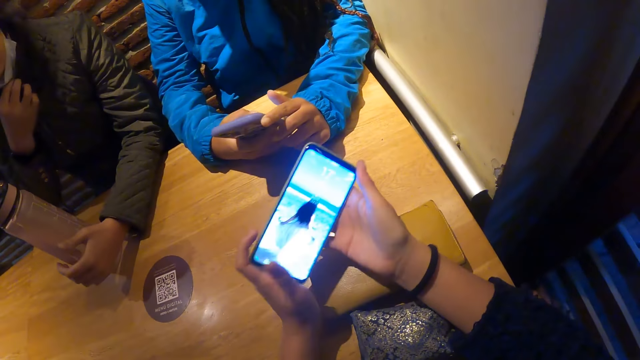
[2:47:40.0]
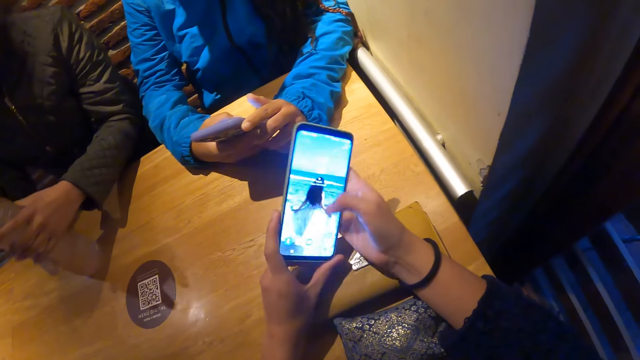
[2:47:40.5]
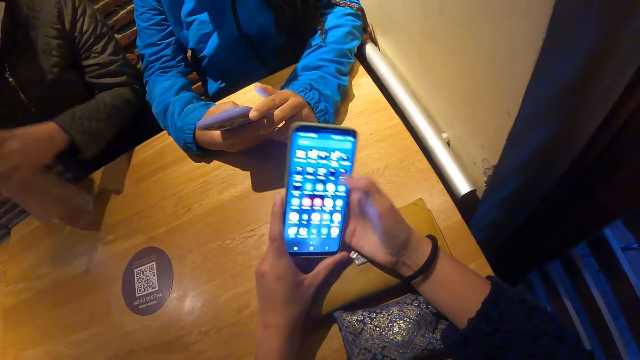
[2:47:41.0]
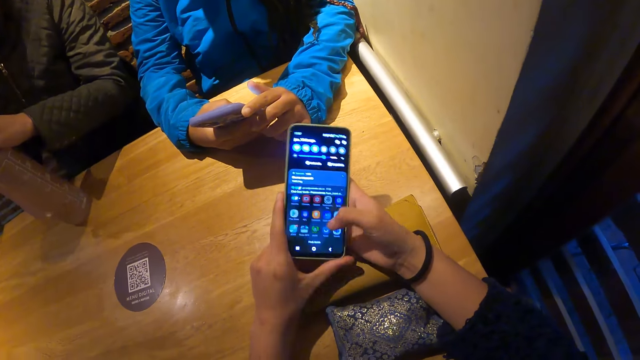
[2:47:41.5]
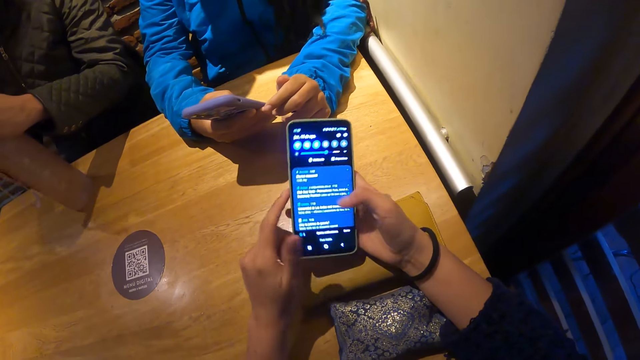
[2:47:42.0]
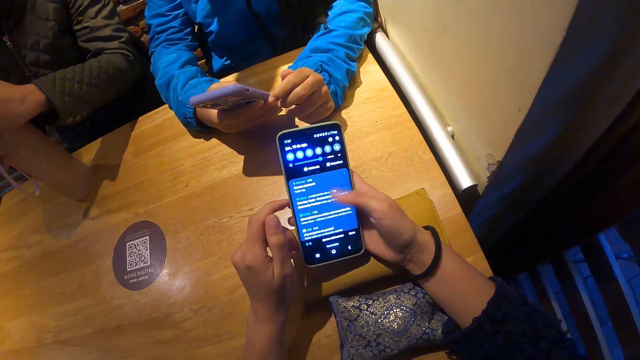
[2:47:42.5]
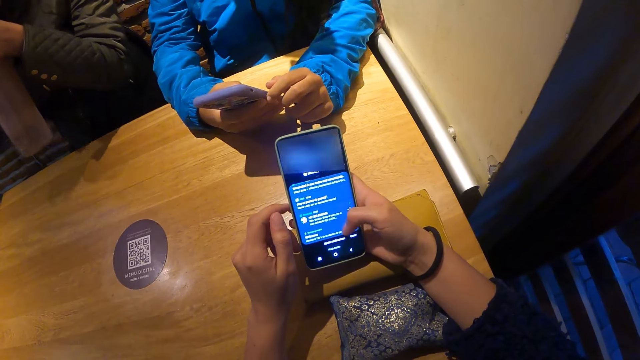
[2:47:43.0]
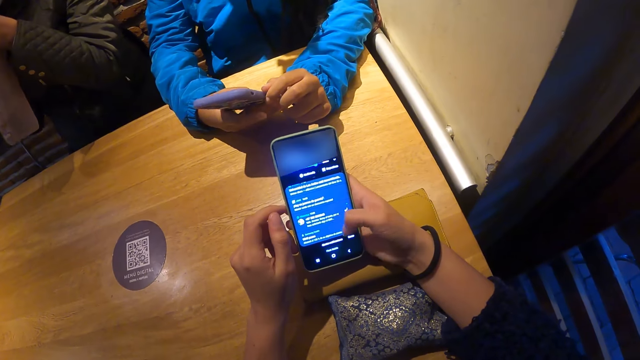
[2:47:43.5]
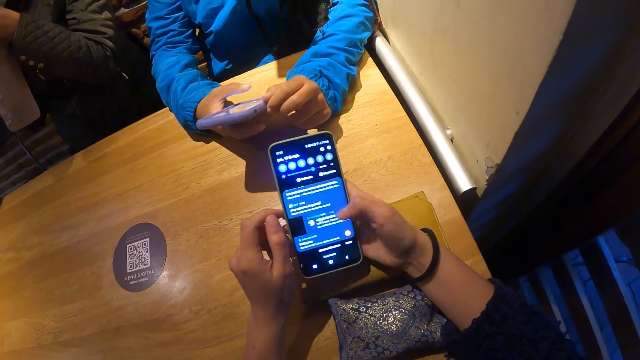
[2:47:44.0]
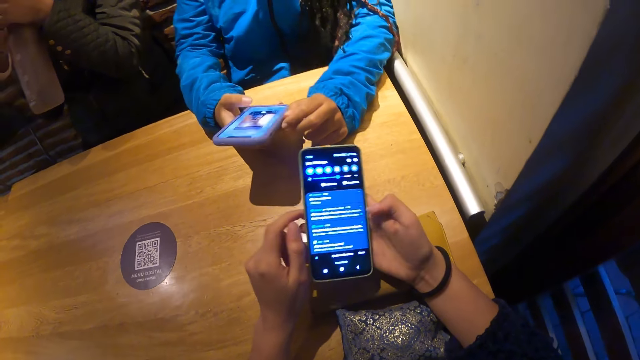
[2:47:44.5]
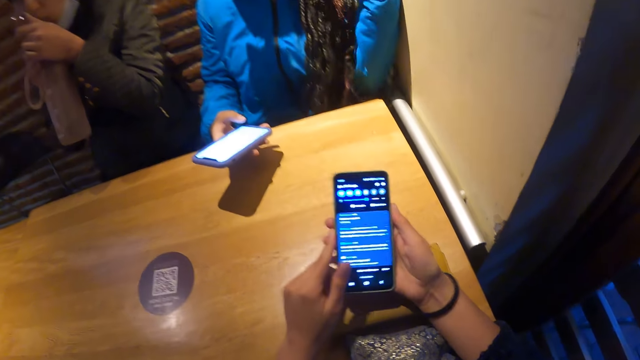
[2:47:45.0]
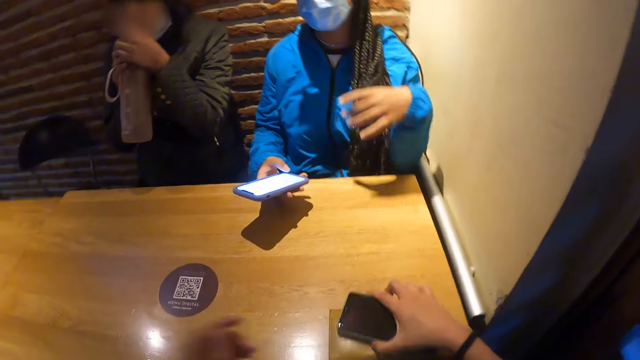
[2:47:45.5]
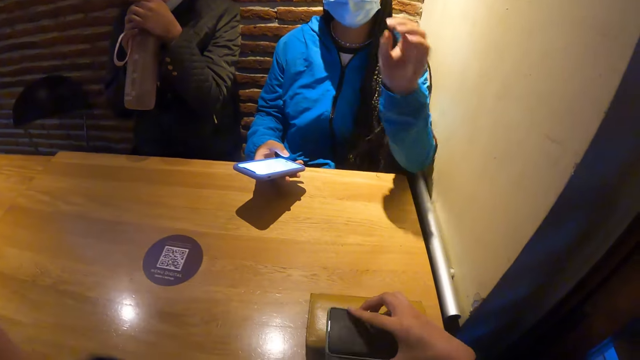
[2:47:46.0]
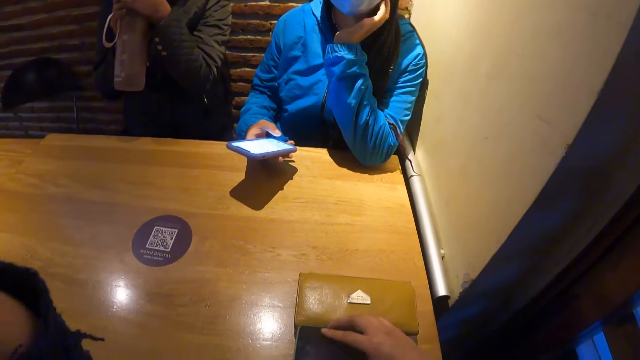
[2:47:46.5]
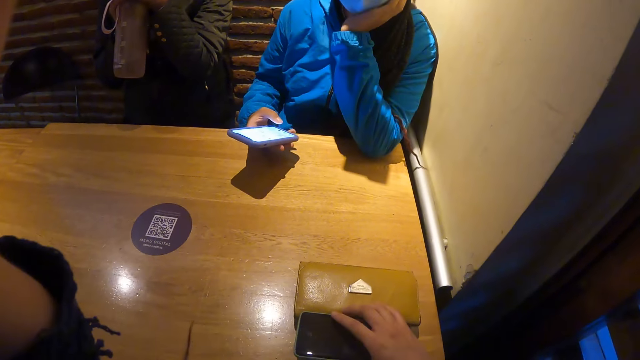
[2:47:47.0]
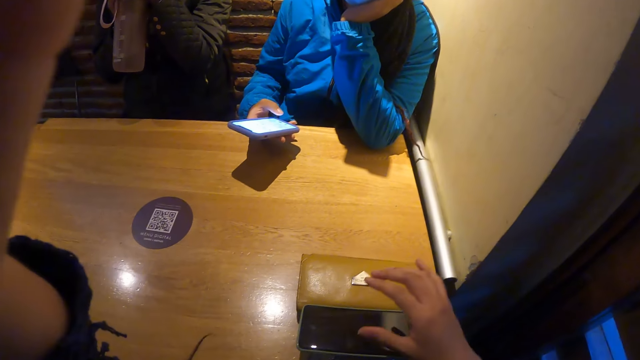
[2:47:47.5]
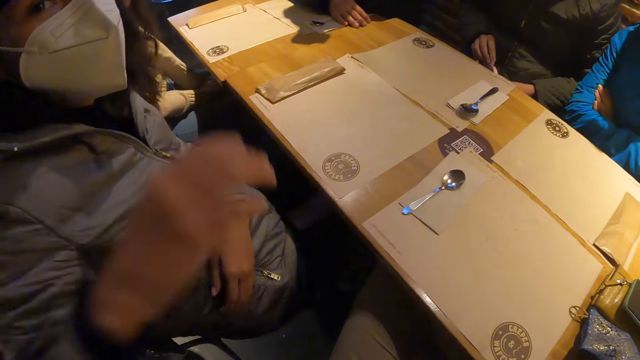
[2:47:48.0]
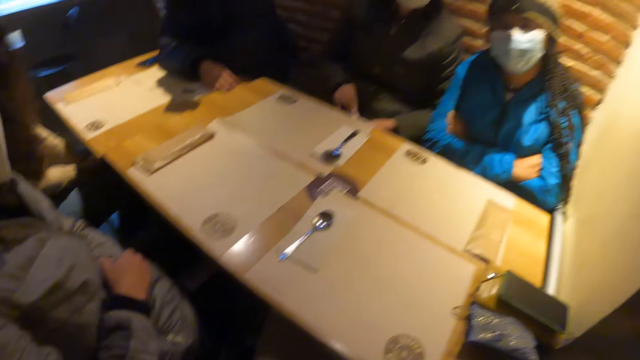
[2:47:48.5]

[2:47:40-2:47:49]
The camera wearer presses the phone with both hands. A woman moves the water bottle on the table with her left hand. She opens the water bottle cap with her left hand. She lifts the water bottle with both hands and drinks from the water bottle with both hands. Another woman touches her hair with her left hand. The camera wearer places the phone on the brown wallet on the table with her right hand. She places the phone on the table with her right hand.

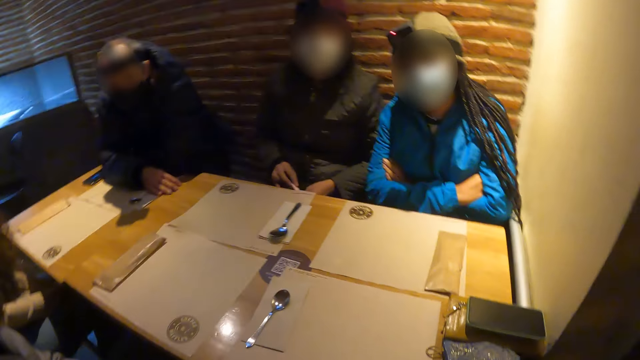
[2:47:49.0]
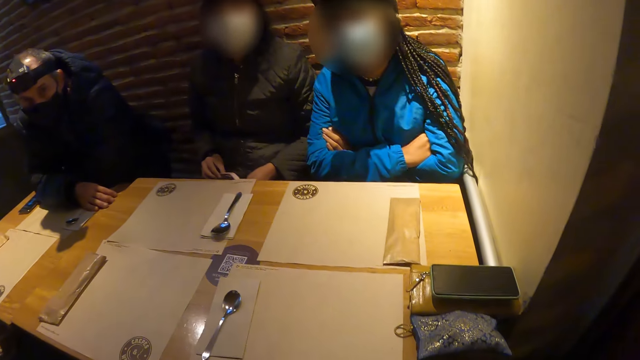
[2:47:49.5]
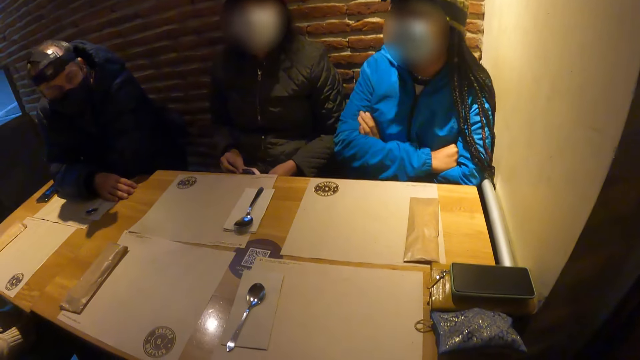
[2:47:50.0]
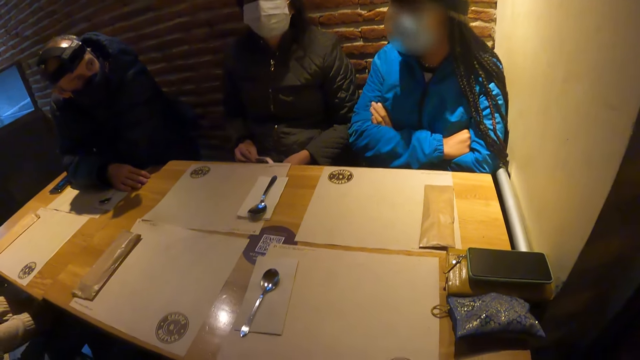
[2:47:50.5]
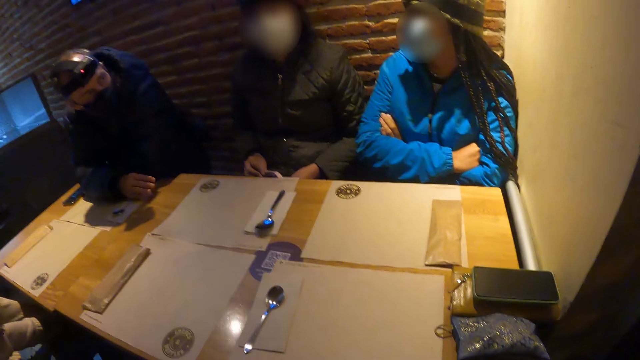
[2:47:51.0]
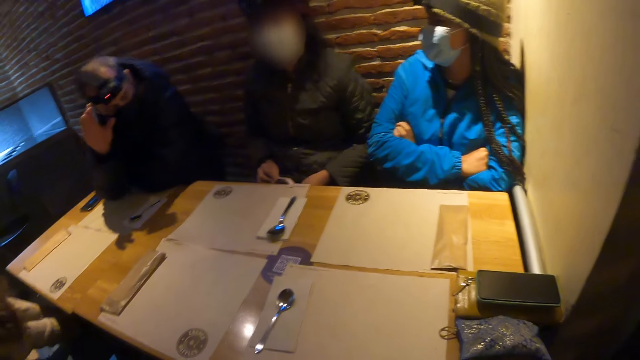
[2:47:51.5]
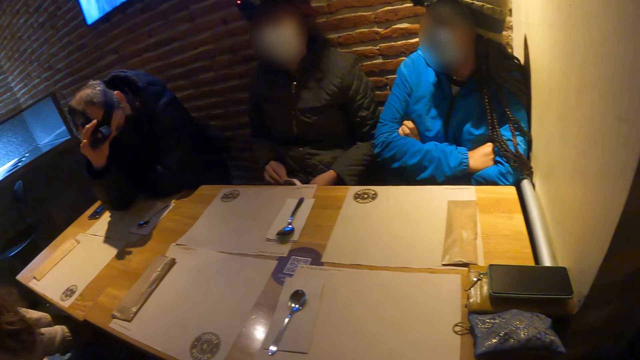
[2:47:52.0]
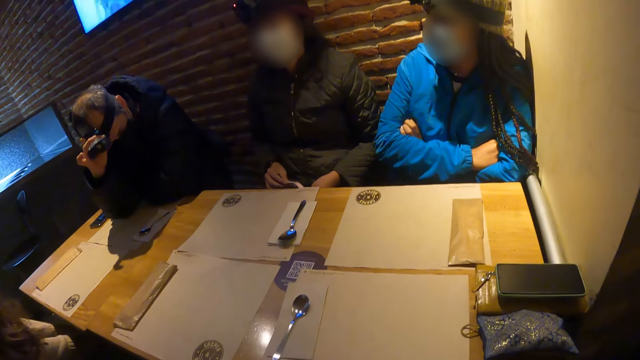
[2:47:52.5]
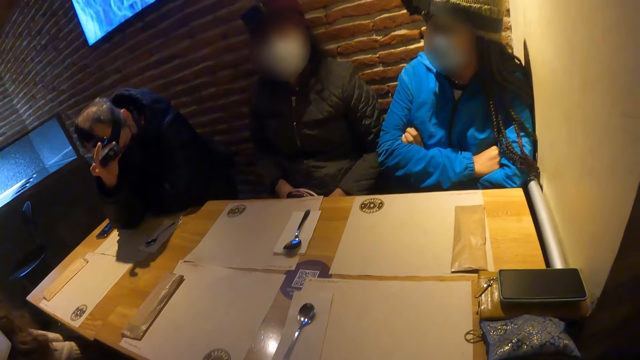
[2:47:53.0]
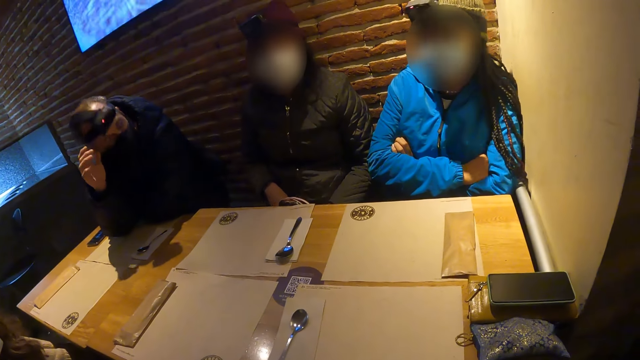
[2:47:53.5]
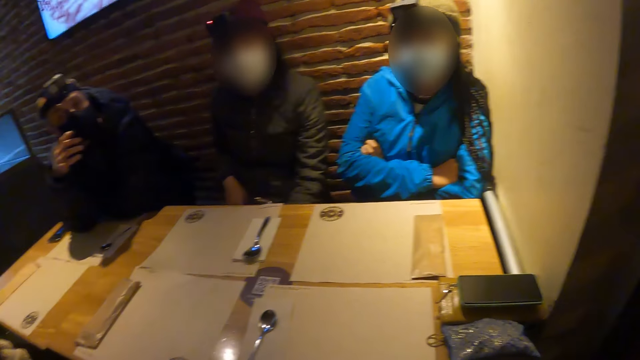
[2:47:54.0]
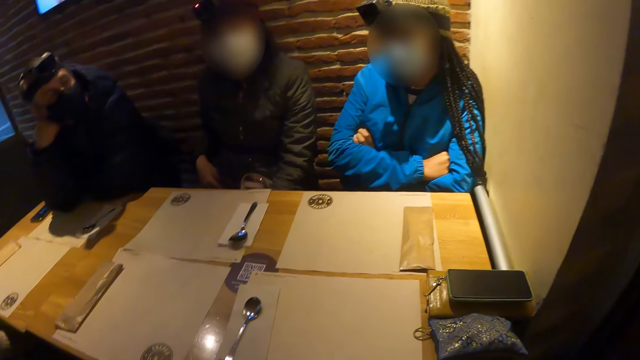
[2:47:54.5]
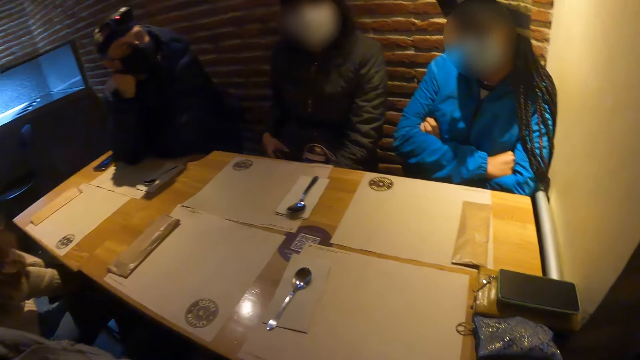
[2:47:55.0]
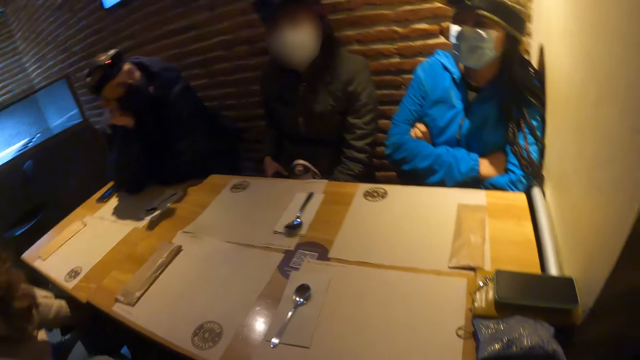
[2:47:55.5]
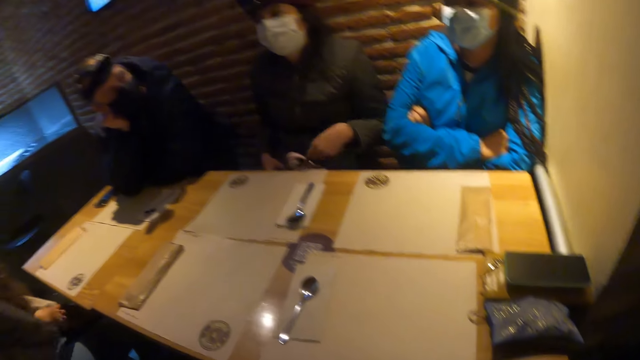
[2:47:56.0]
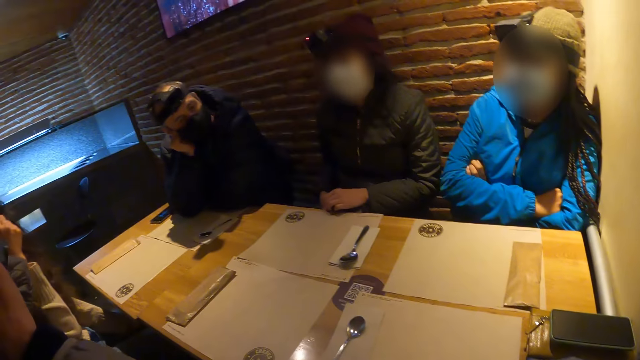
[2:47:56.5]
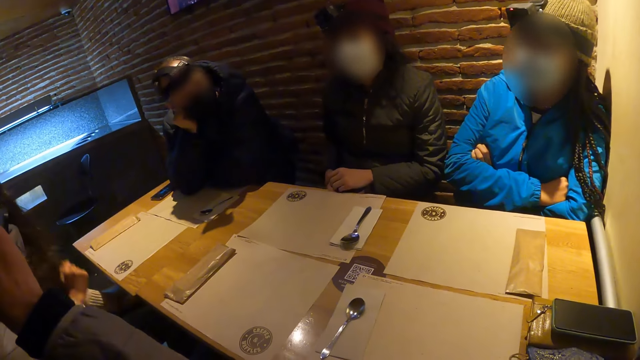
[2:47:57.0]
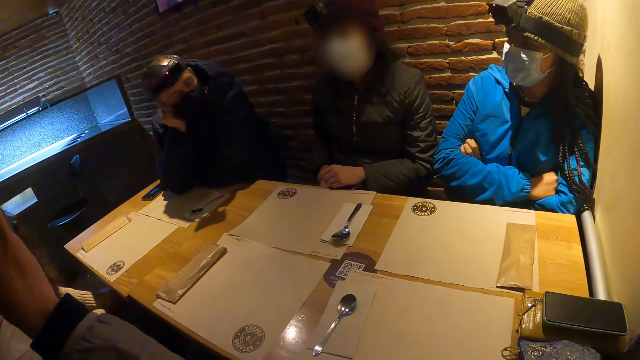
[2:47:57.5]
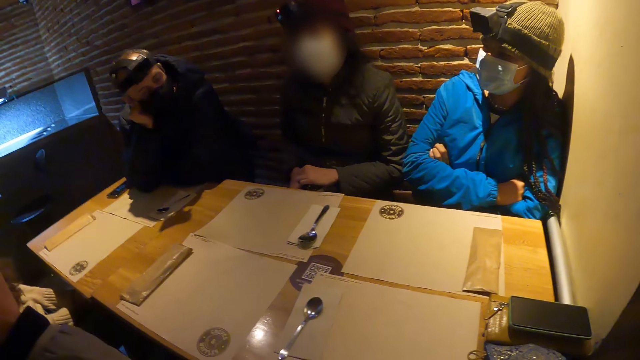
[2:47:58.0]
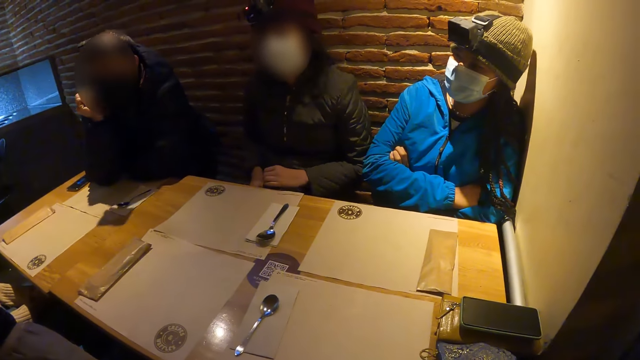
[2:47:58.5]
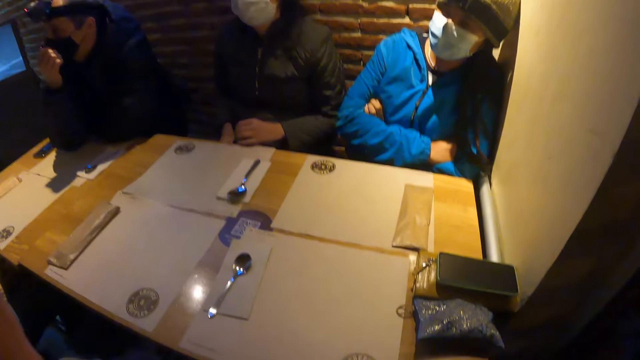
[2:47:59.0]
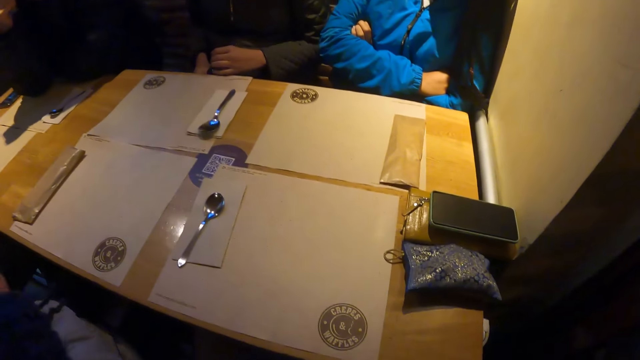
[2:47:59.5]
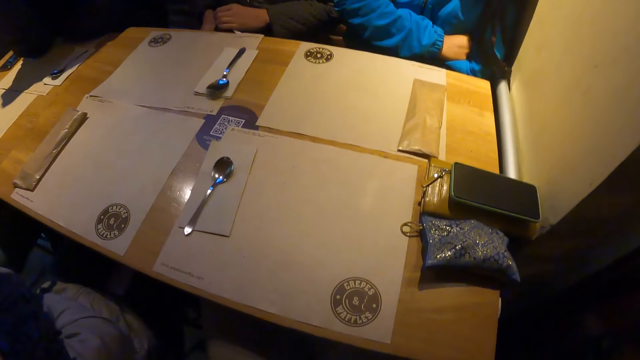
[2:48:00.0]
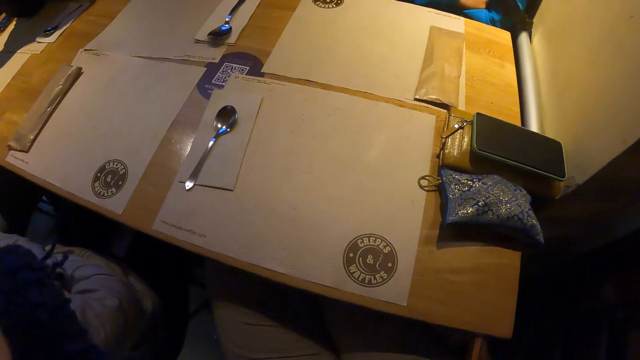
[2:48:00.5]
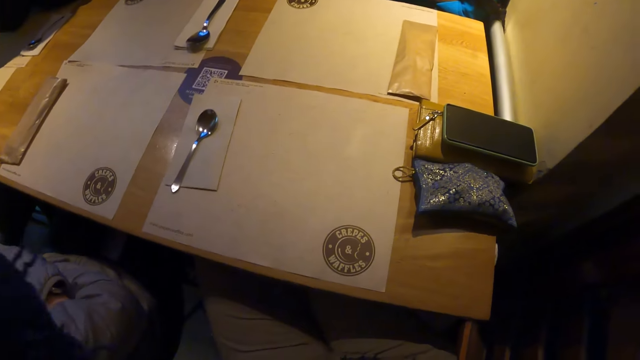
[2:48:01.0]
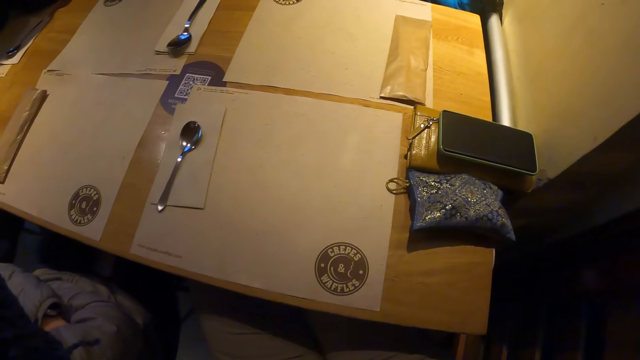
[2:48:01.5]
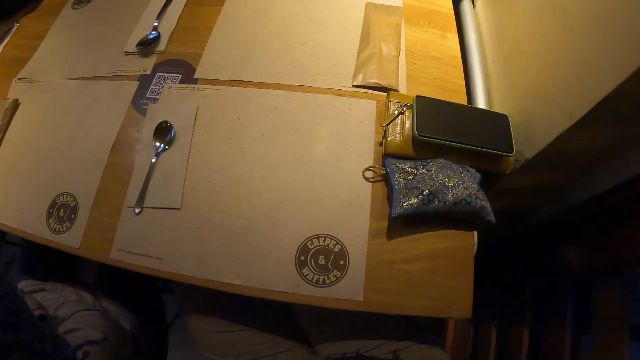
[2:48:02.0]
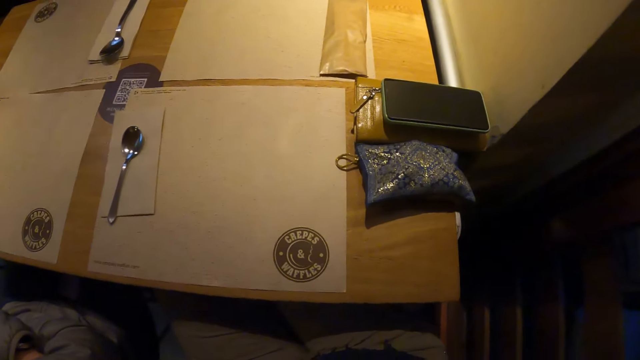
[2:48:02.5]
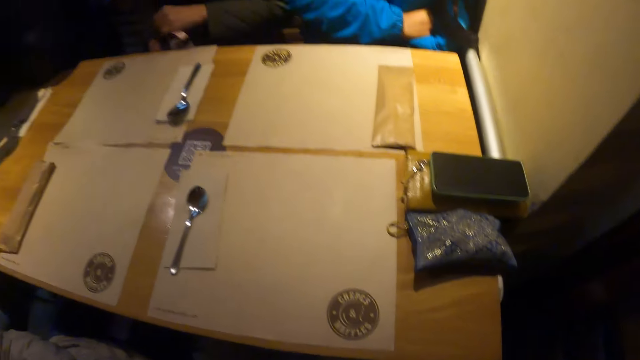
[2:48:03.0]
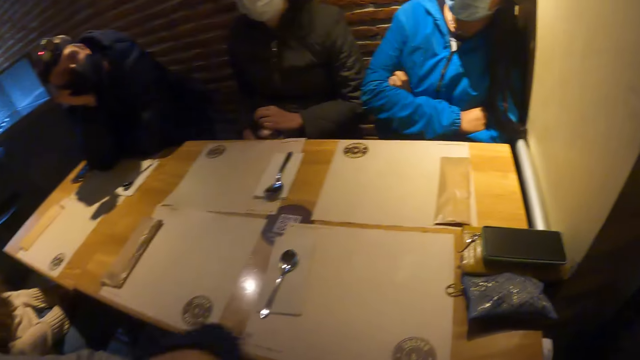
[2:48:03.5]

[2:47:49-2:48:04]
The camera wearer converses with the group of people. A man adjusts a camera on his head with his right hand. The camera wearer interacts with a man, another man, a lady and another lady. The first man touches a face mask on his face with his right hand.
